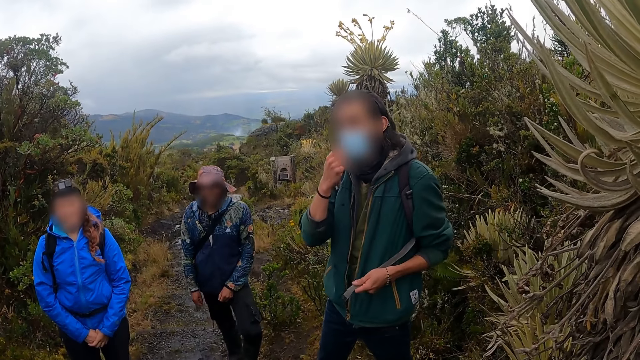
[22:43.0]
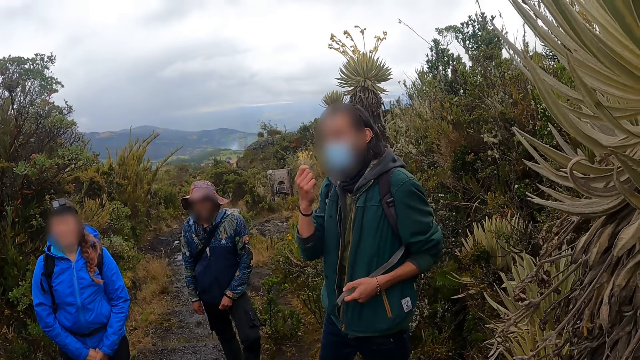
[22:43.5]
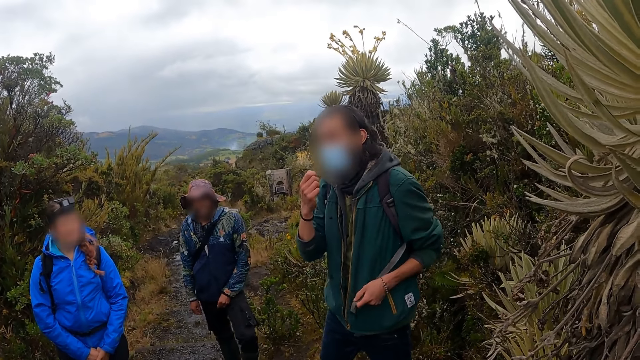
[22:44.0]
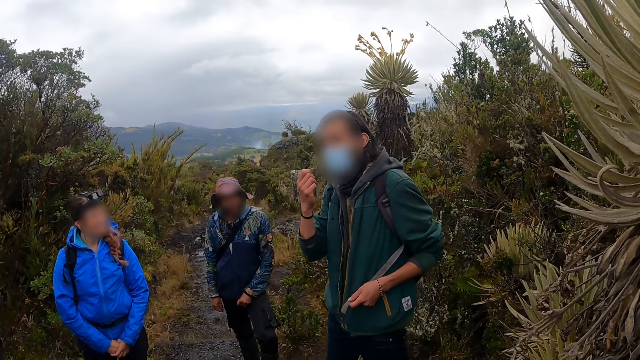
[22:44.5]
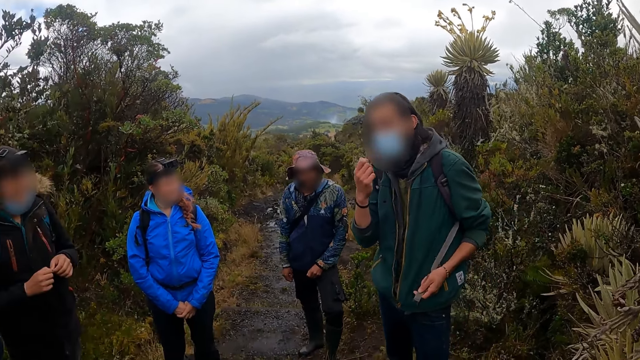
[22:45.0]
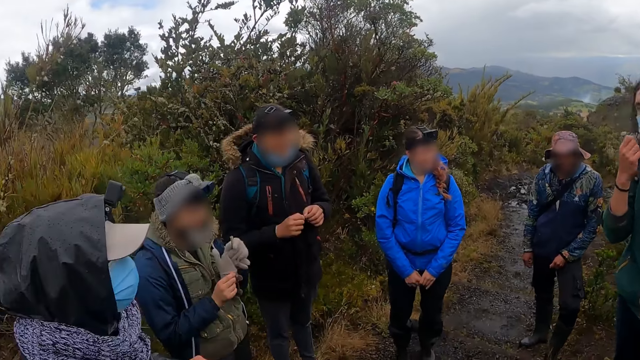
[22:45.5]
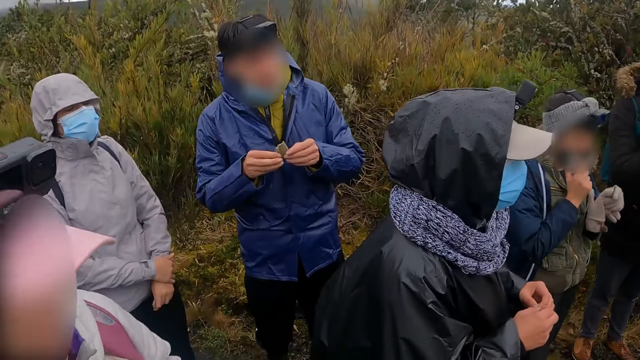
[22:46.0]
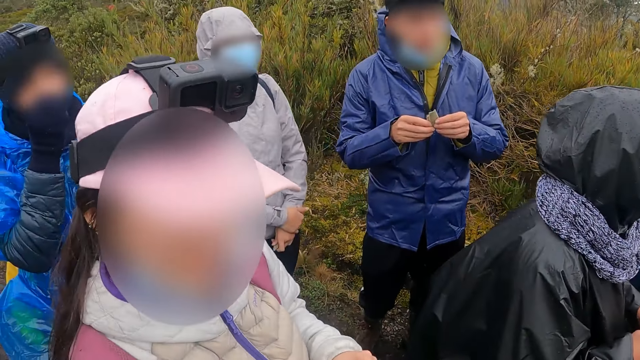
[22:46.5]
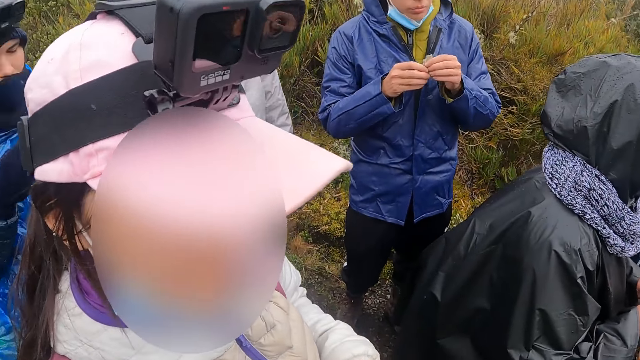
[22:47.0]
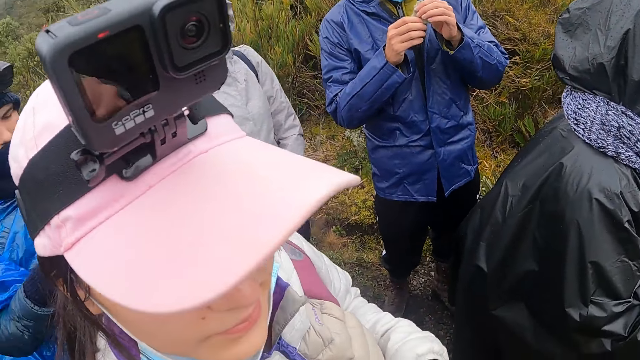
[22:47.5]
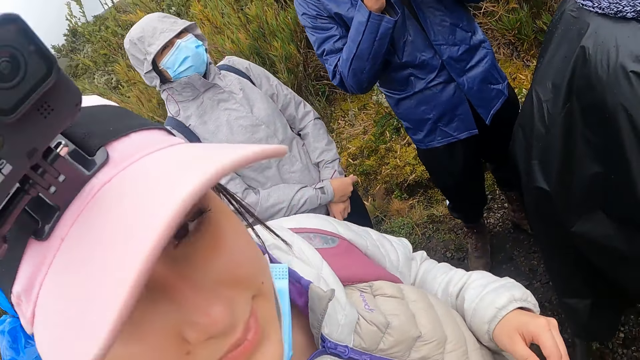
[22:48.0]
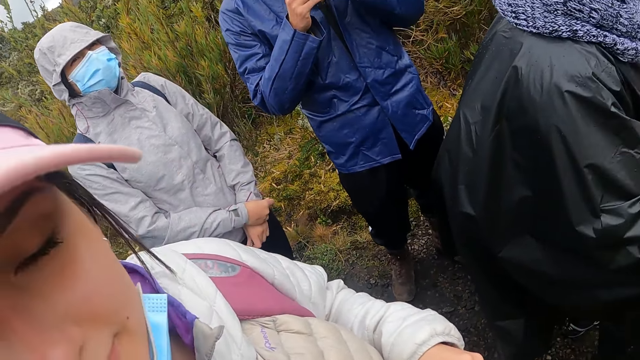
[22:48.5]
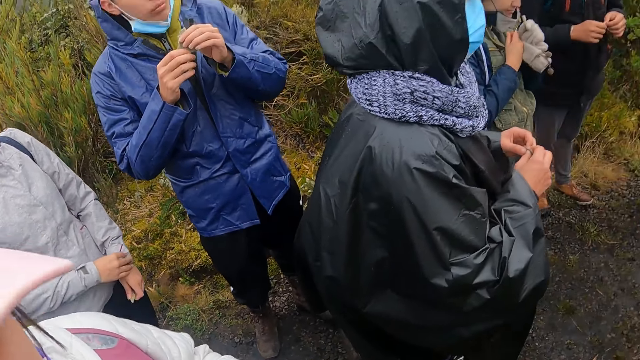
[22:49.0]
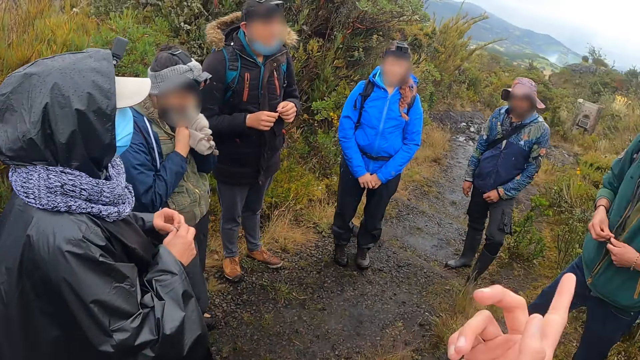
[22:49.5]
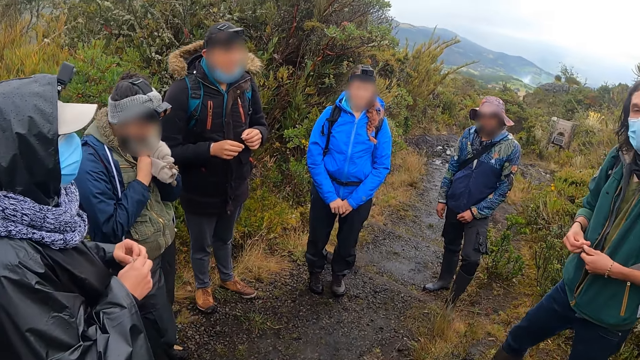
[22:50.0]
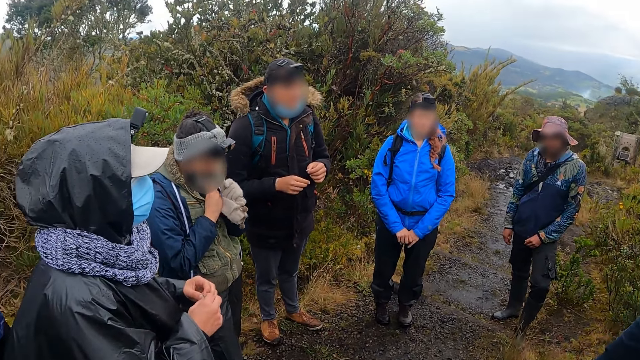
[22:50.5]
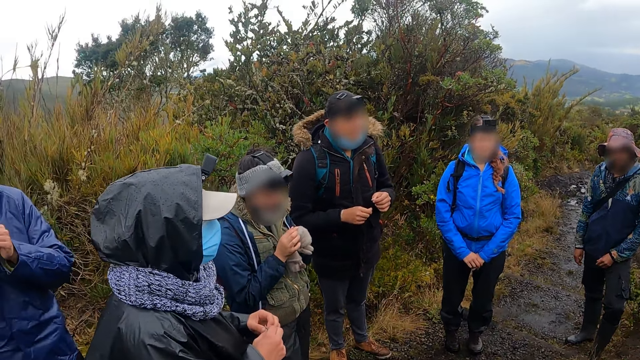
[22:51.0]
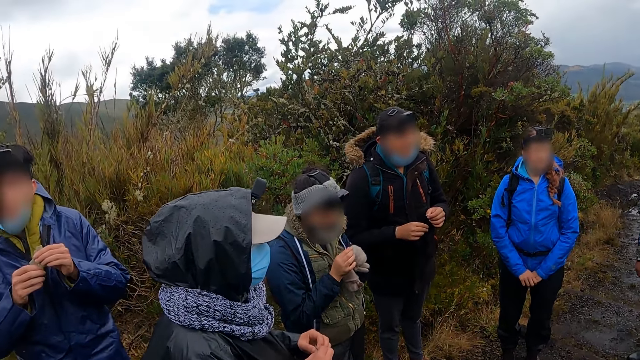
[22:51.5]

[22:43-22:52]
The camera wearer looks around. A woman raises her head to the camera wearer. The camera wearer interacts with the woman.

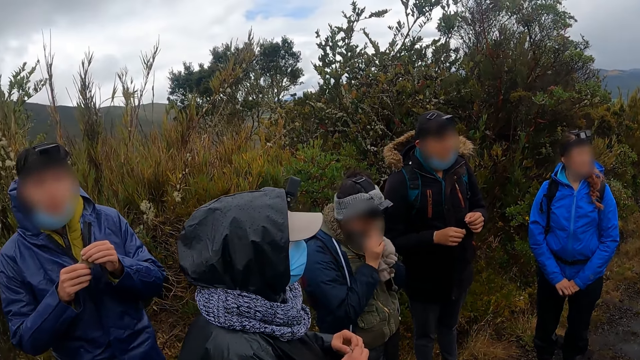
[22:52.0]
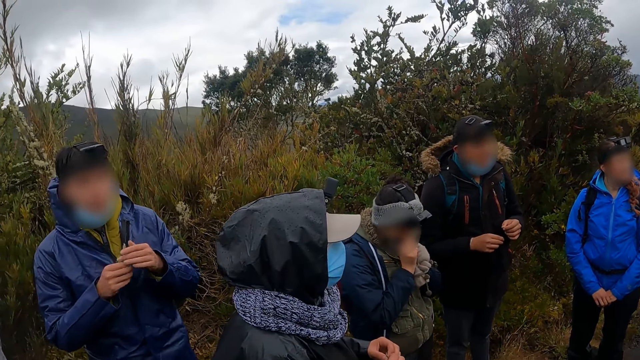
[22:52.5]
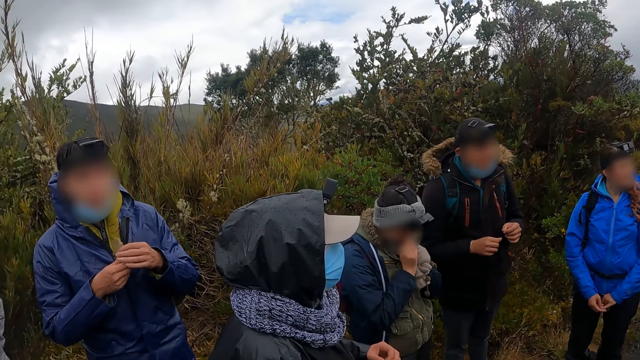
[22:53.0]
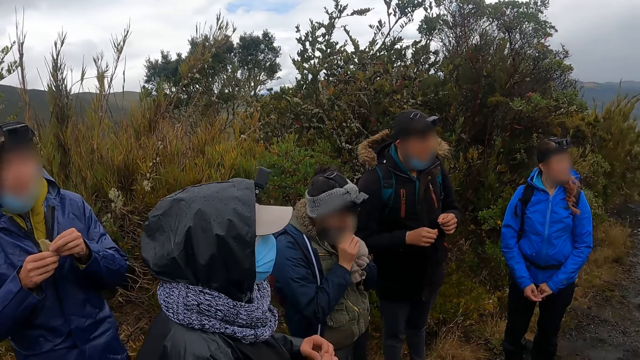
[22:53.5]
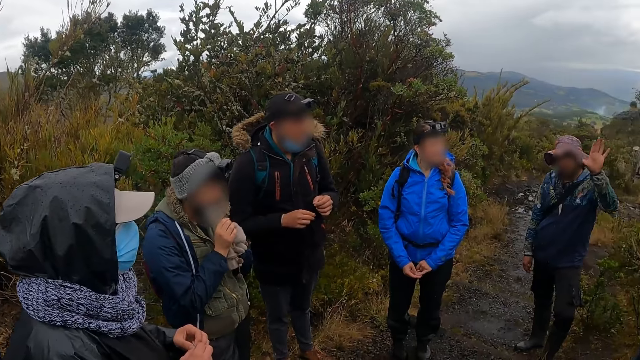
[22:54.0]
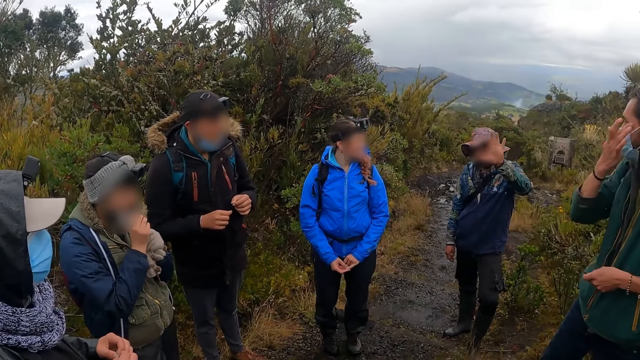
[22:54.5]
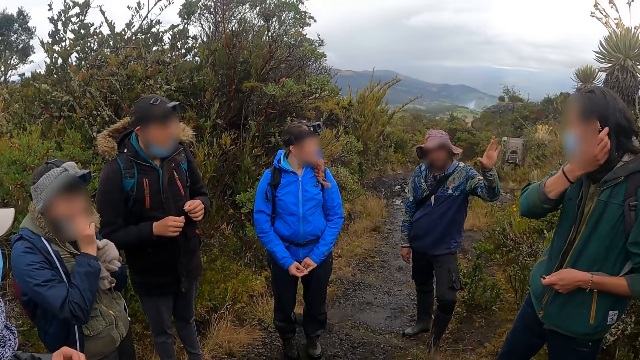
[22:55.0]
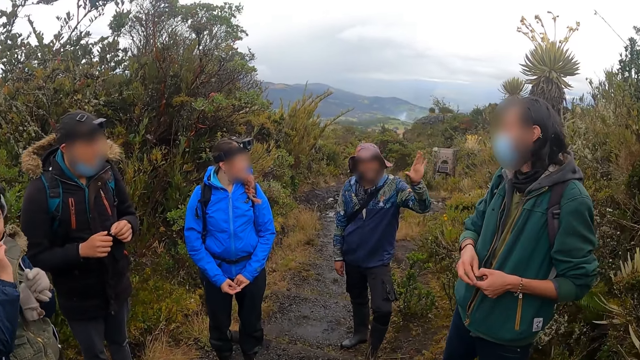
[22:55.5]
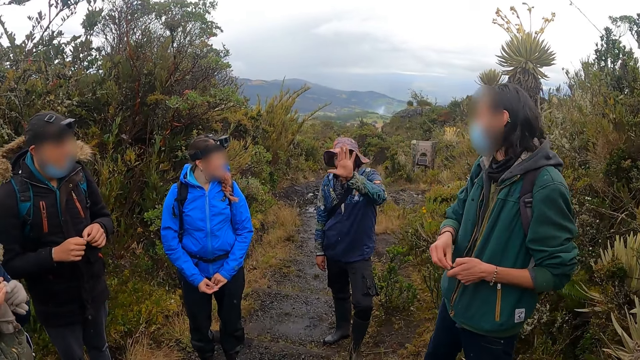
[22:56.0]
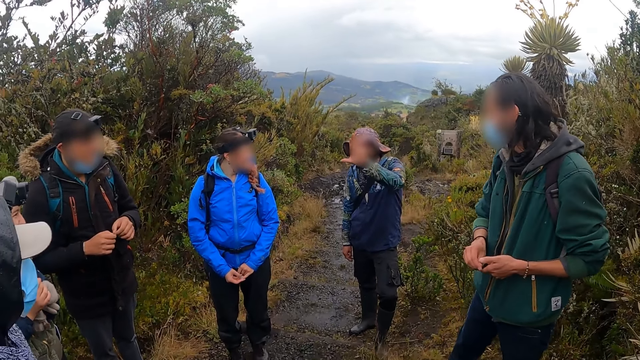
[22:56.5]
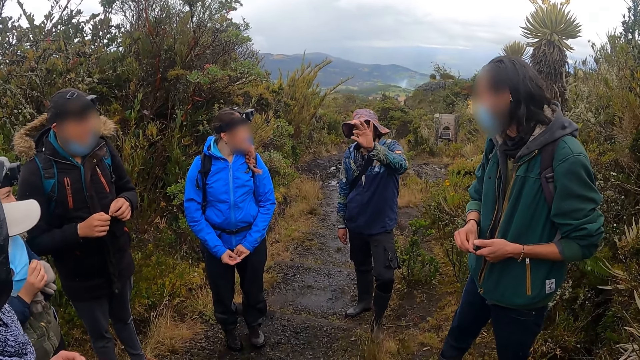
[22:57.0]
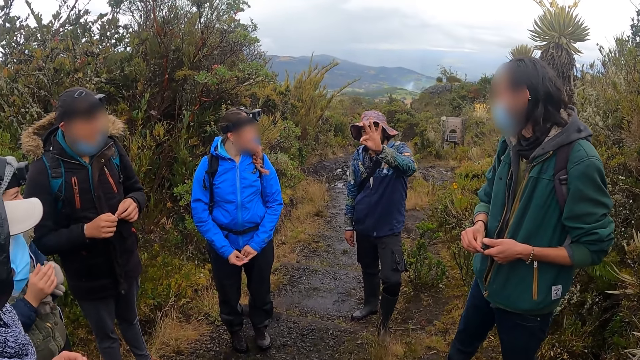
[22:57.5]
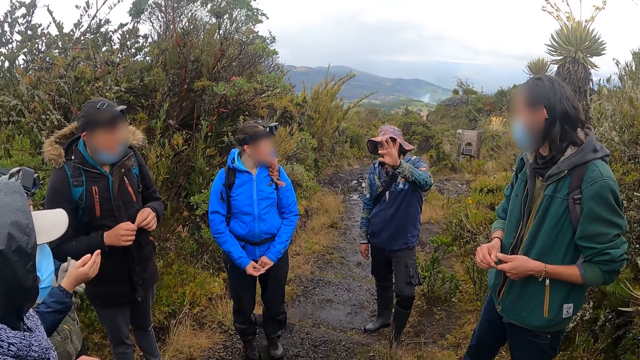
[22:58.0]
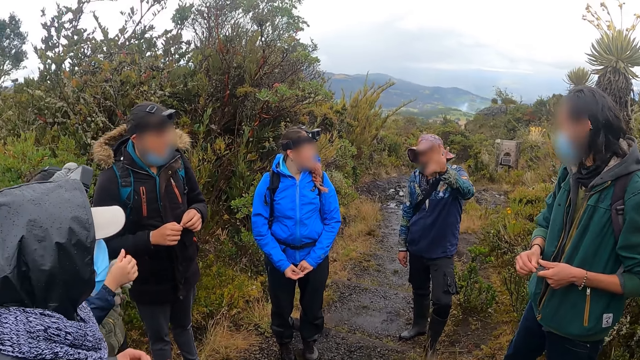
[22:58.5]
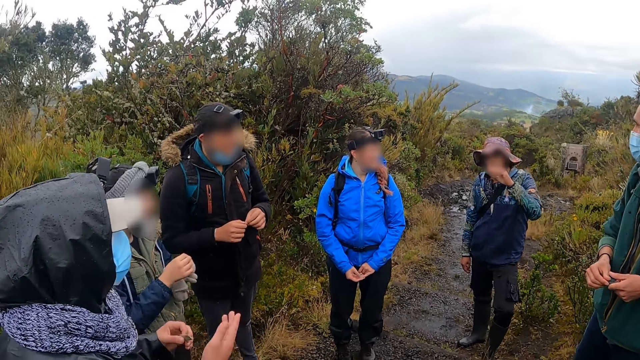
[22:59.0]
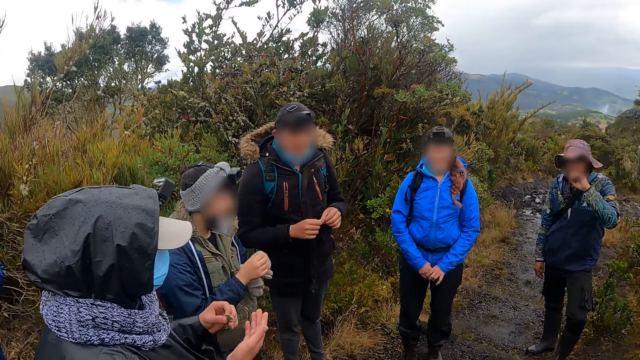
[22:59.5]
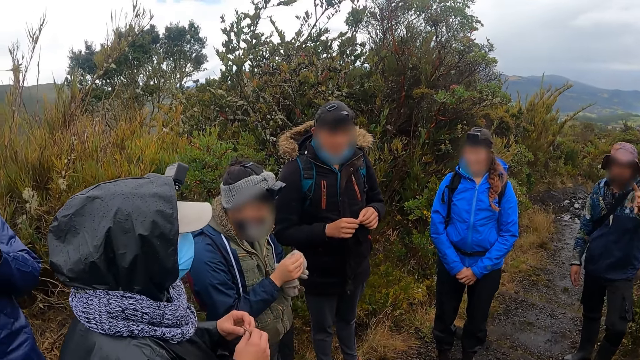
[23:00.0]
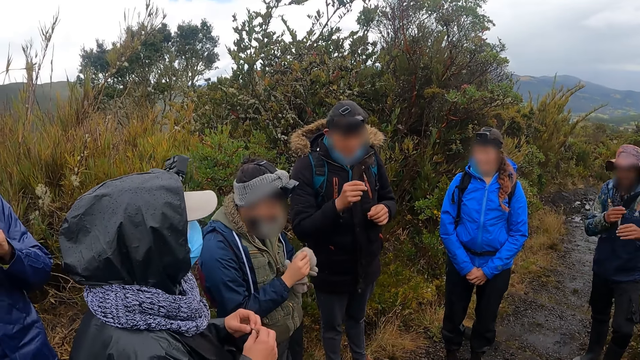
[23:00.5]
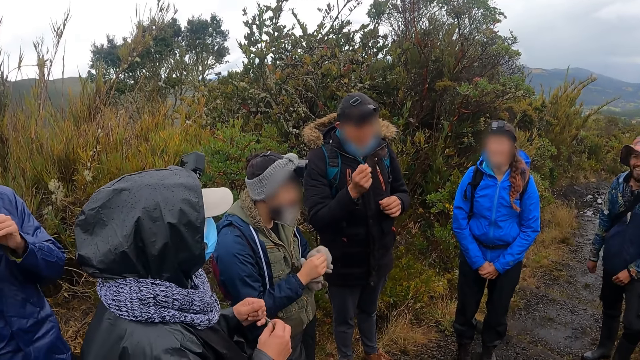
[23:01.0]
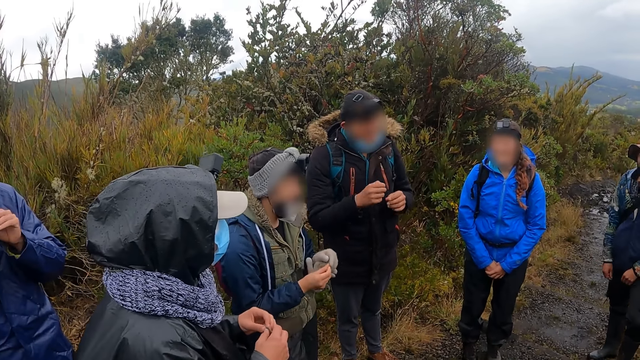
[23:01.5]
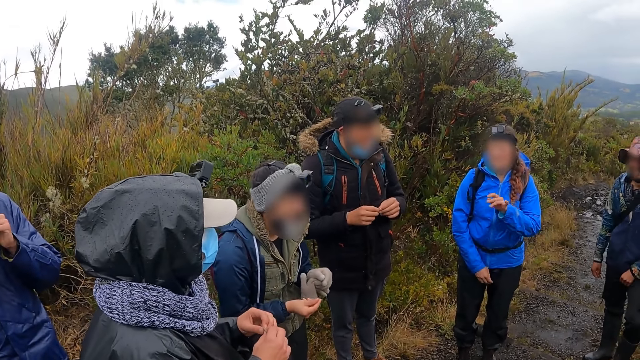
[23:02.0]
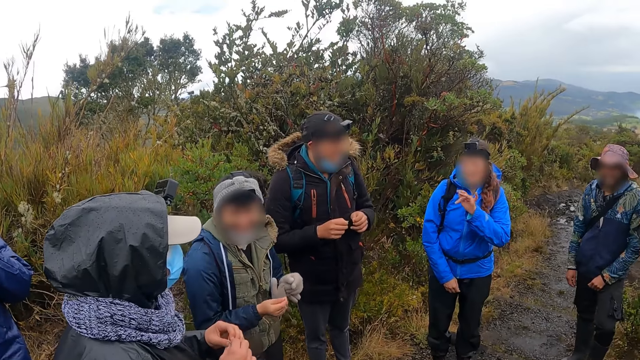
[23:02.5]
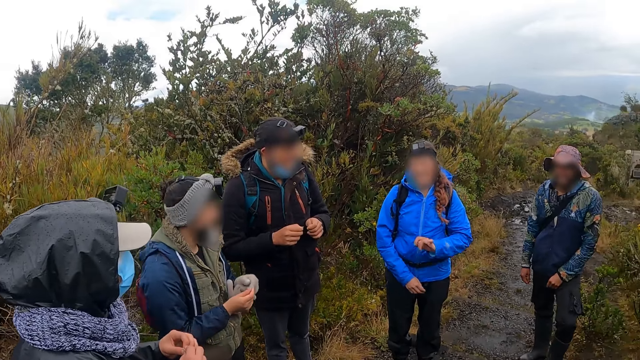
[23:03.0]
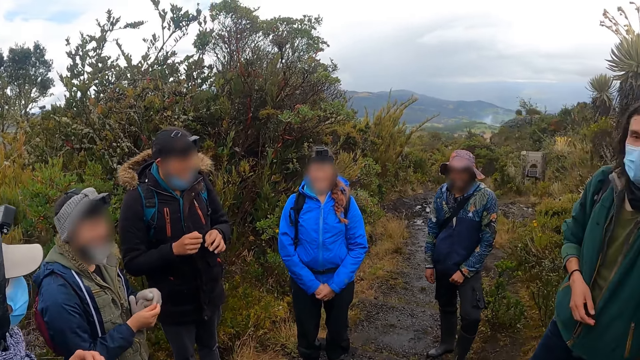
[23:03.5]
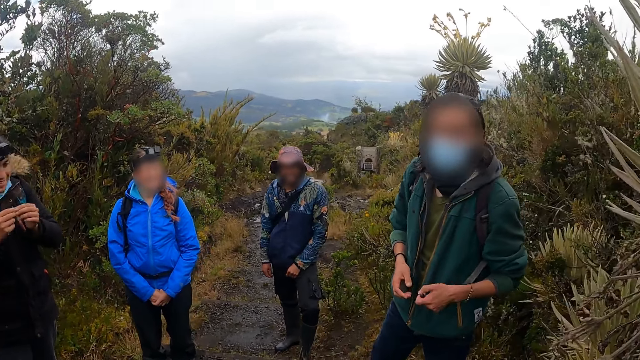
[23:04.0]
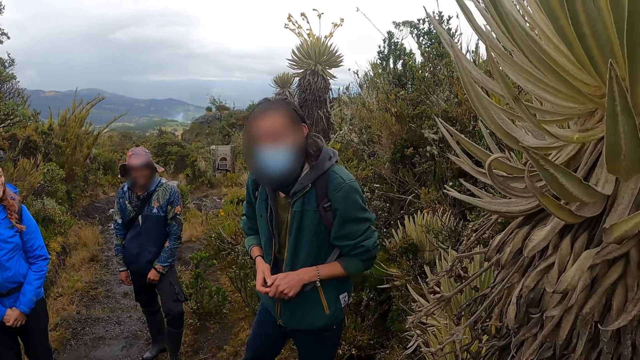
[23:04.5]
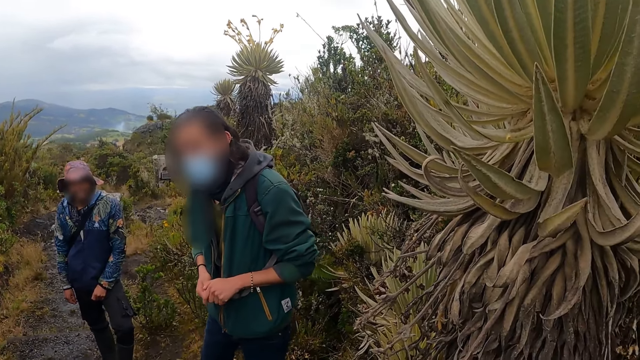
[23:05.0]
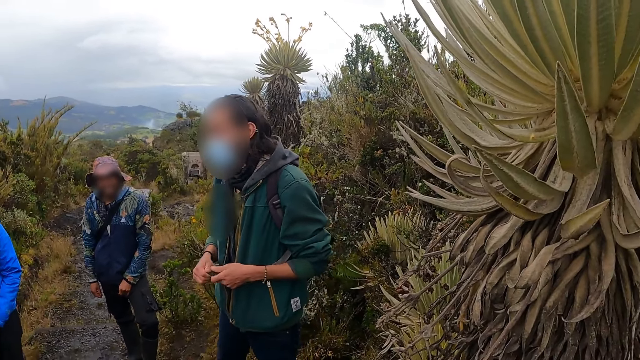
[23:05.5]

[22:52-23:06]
The man interacts with the group of people. Another man lifts his hand. The woman interacts with the group of people. Another man interacts with the group of people.
